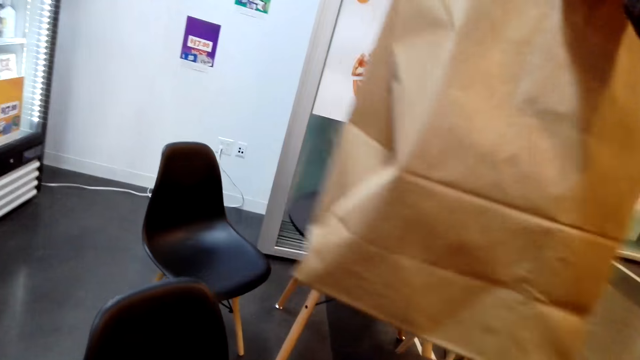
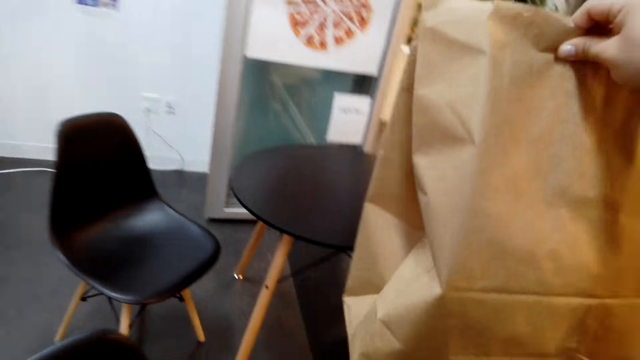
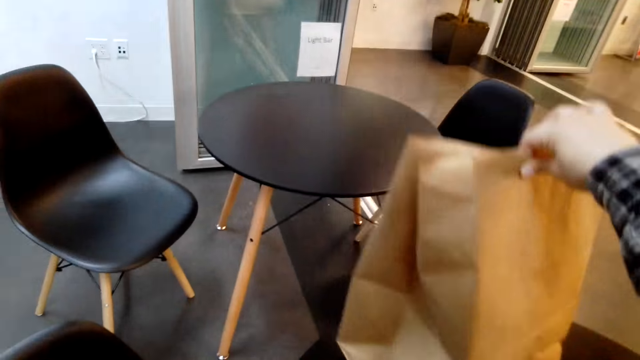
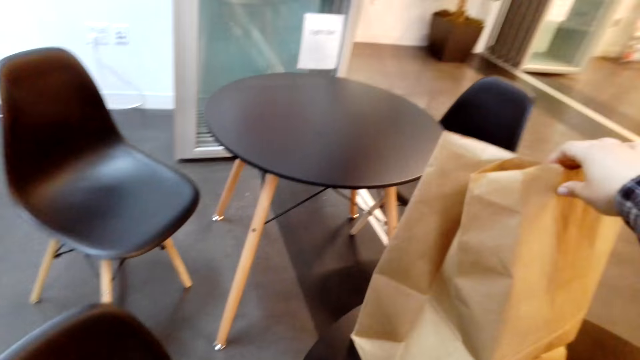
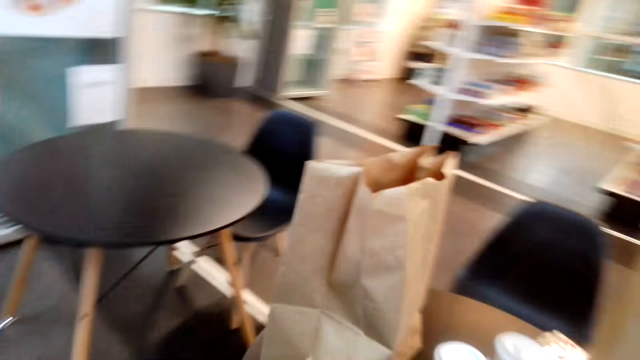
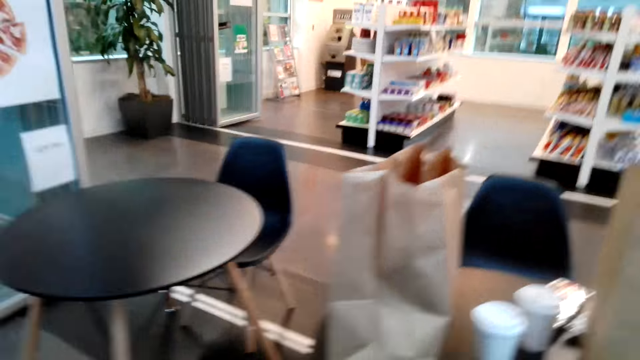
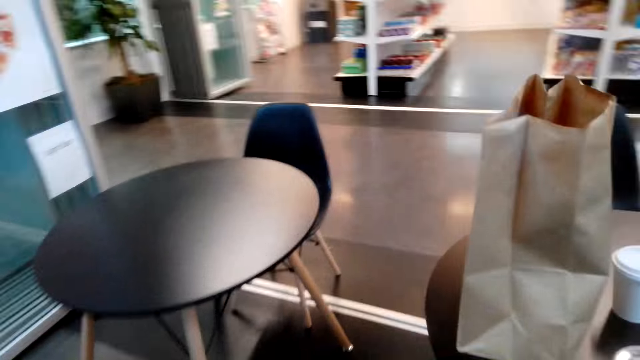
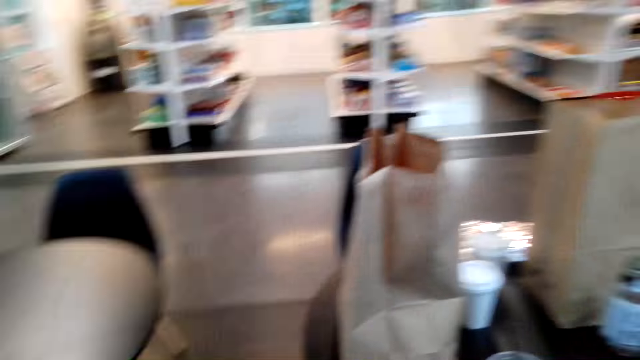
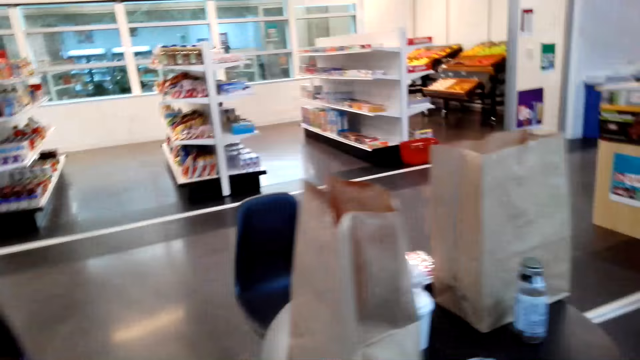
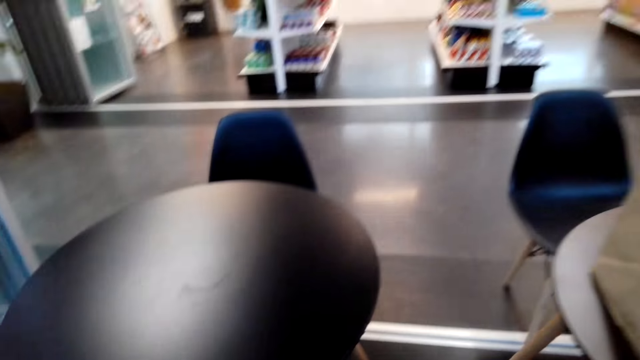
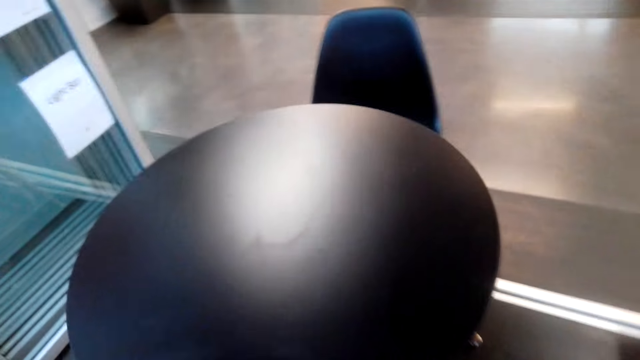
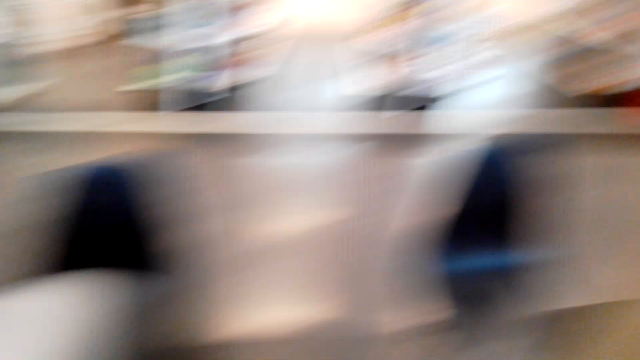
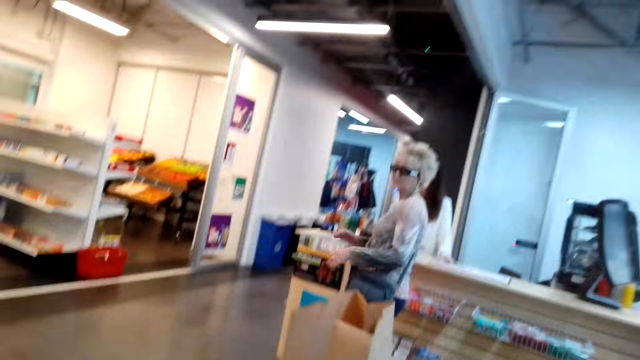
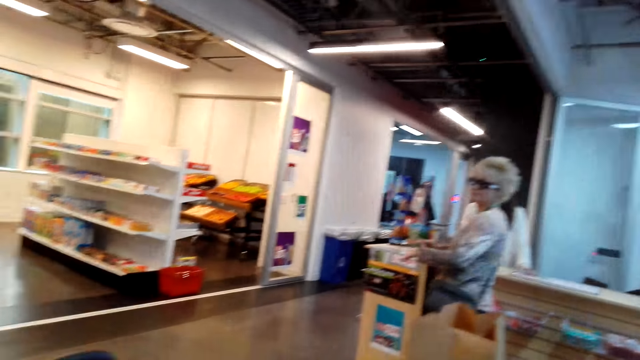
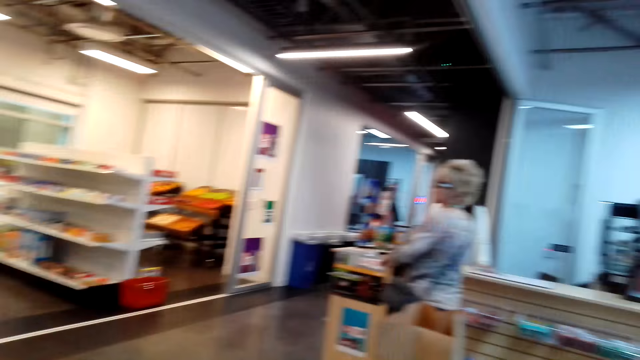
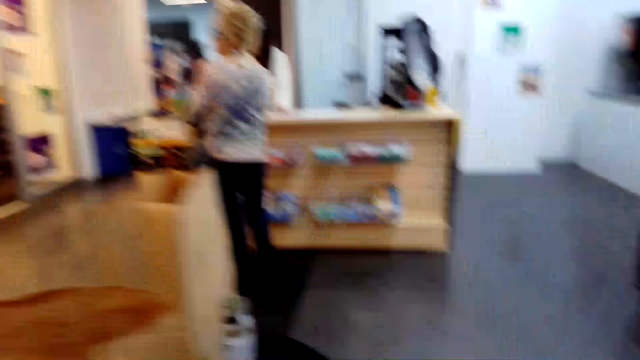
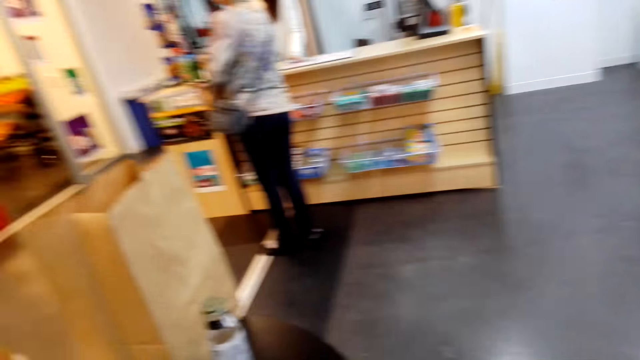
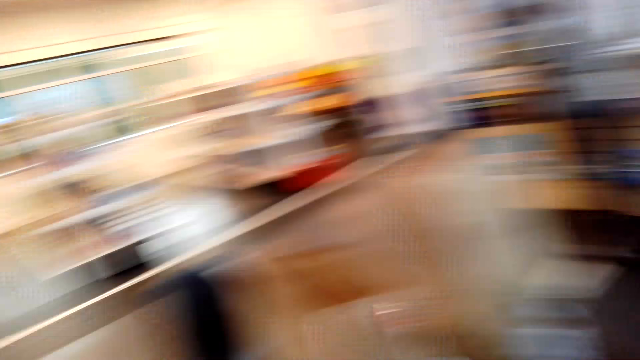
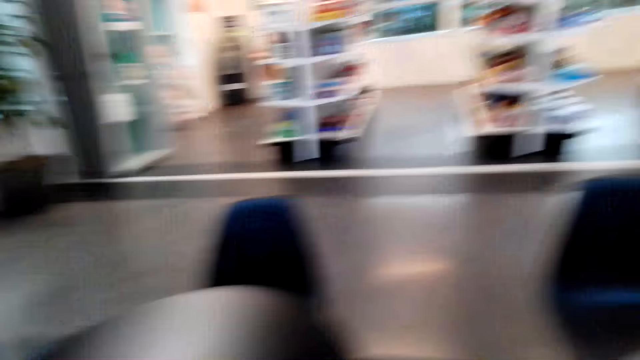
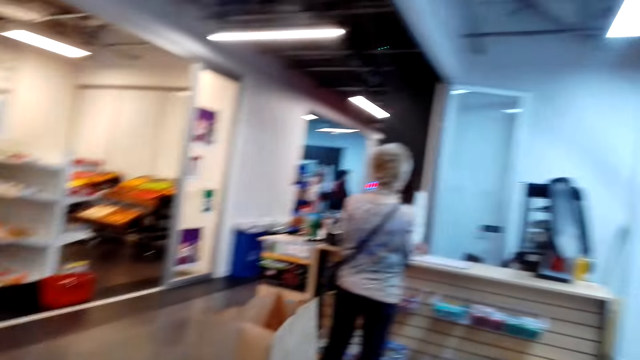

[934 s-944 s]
The camera wearer lifts the bag. They place the carrier bag on a table. They look around. They look at a woman. They walk.

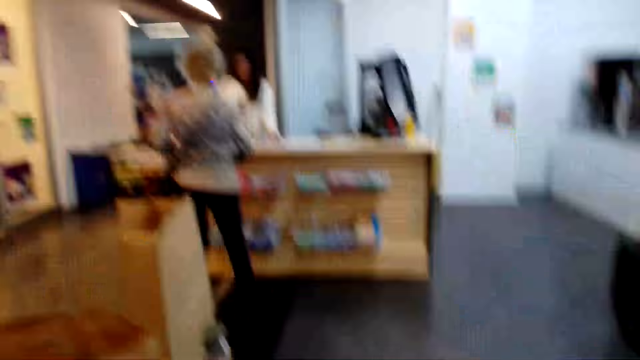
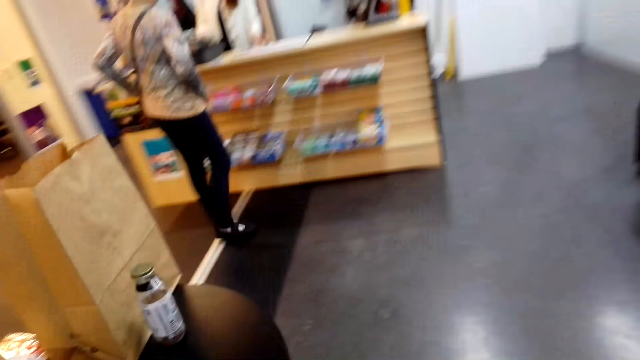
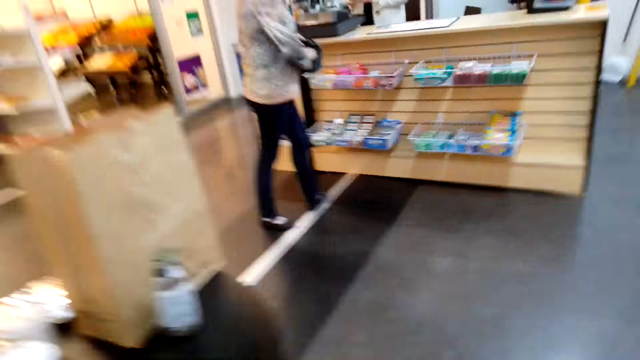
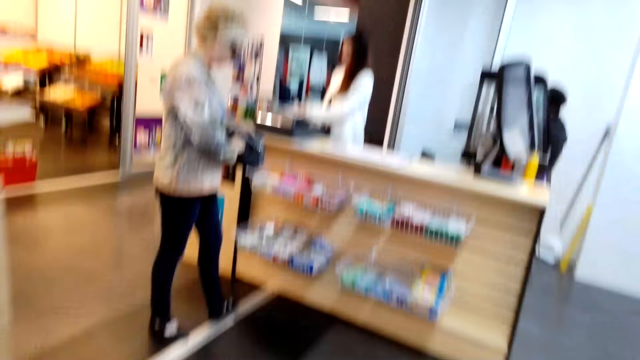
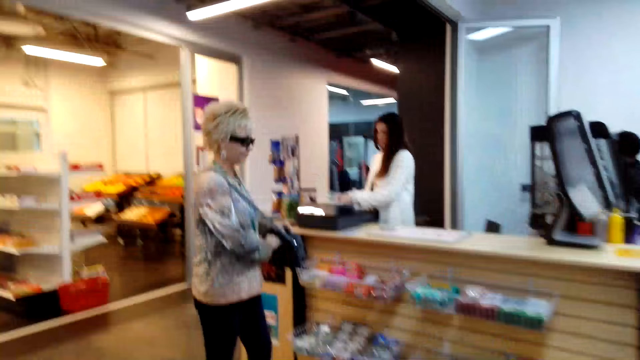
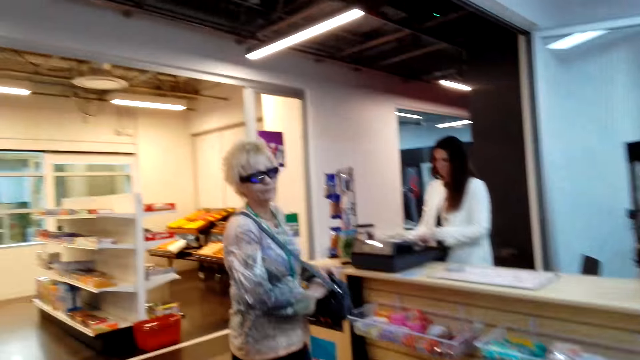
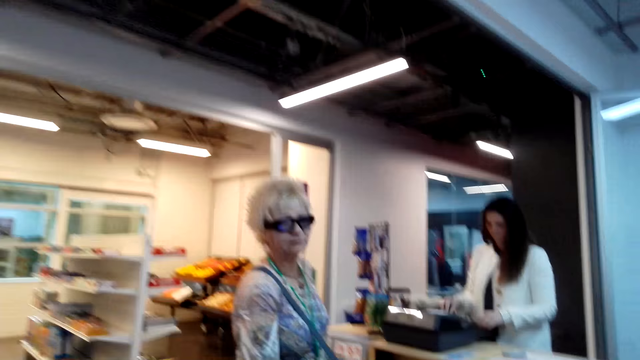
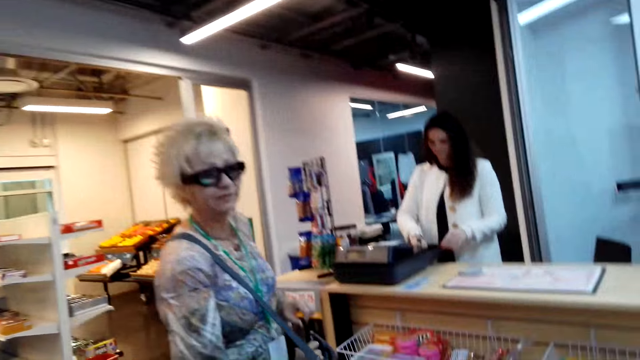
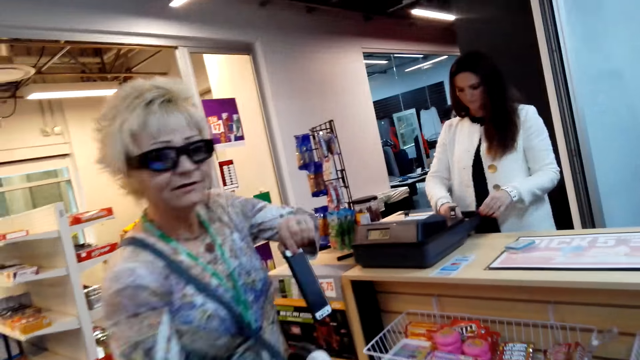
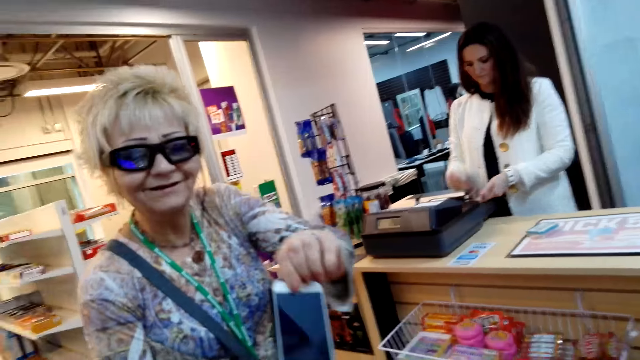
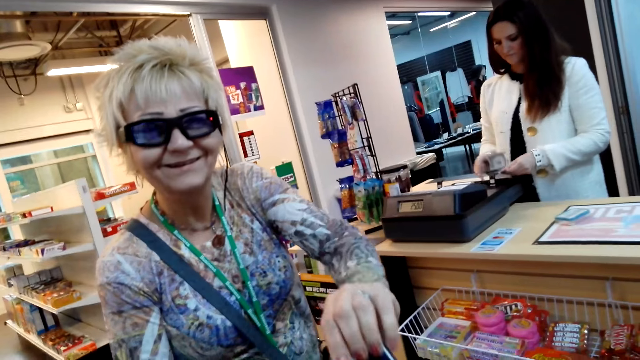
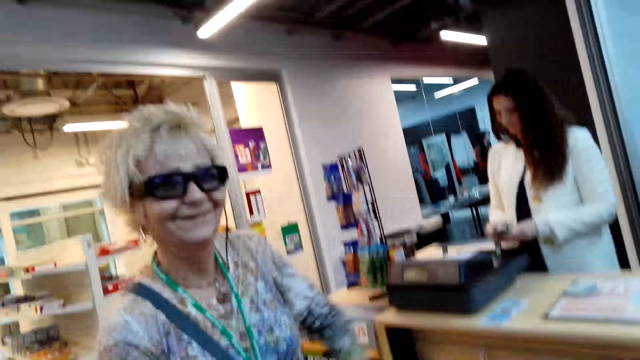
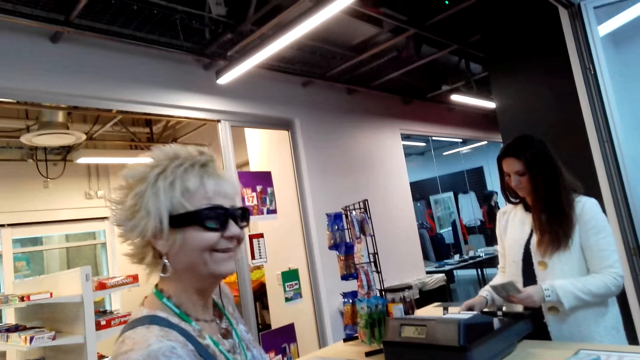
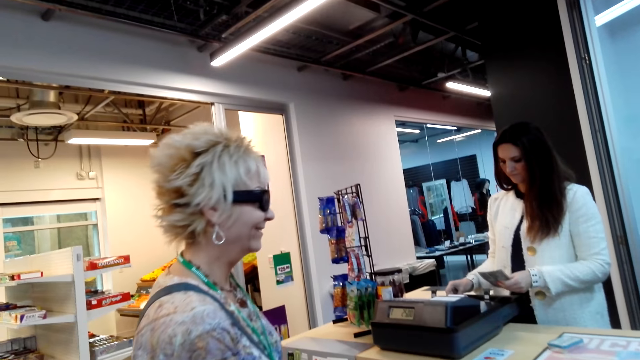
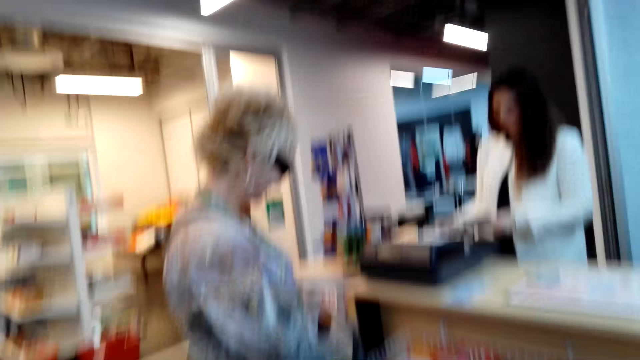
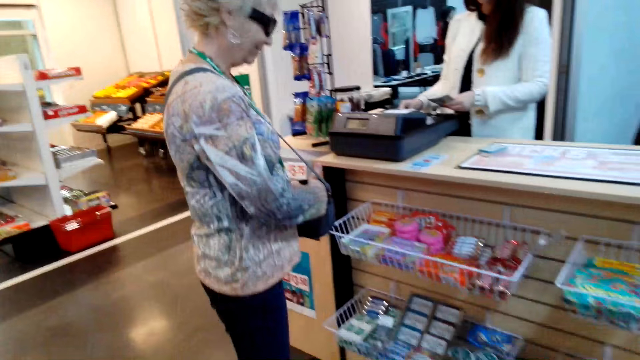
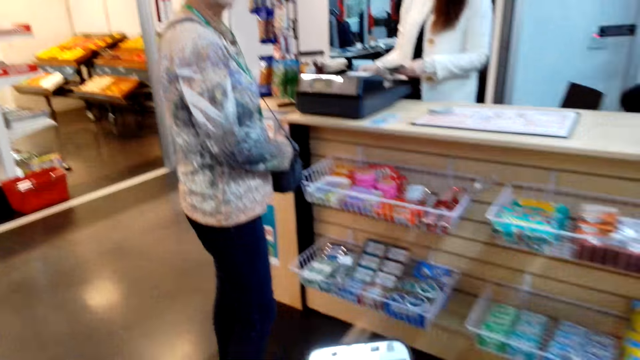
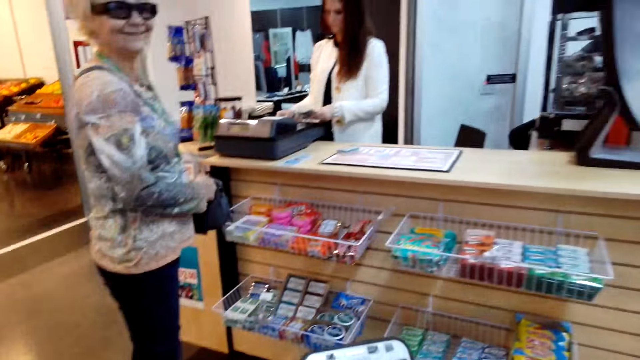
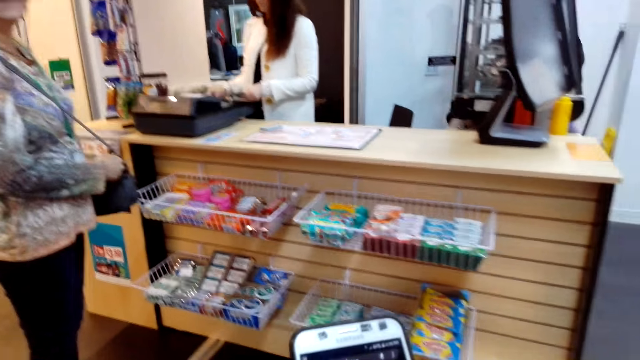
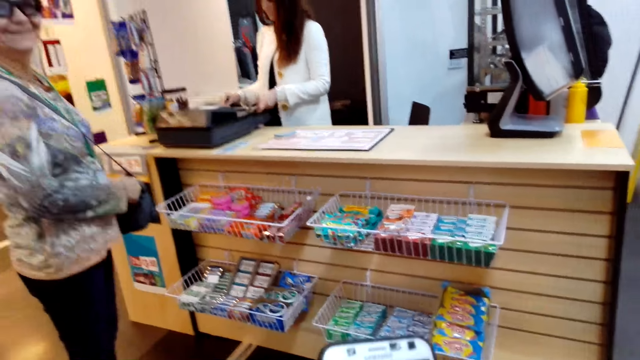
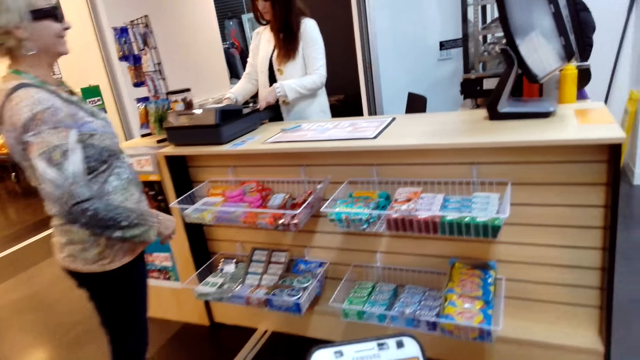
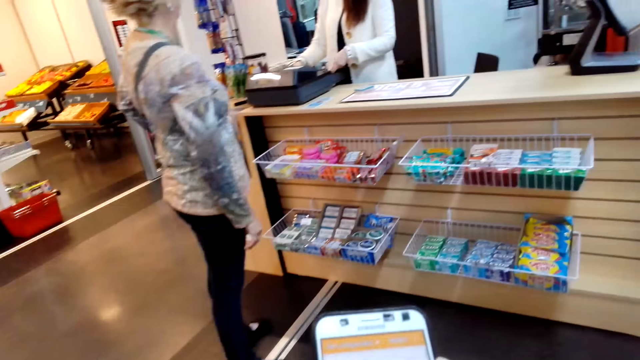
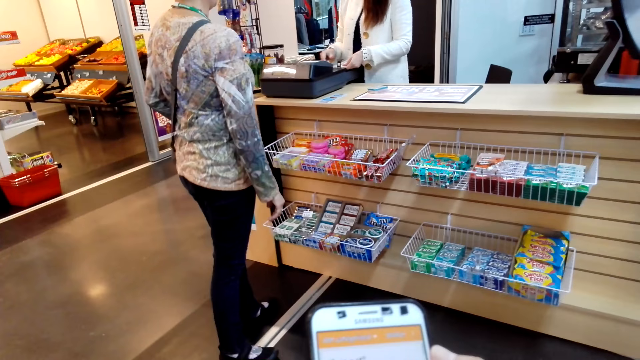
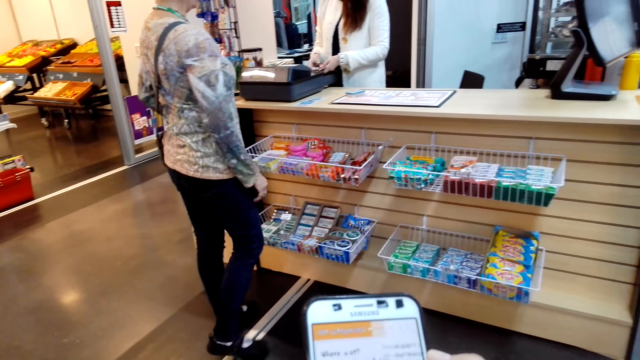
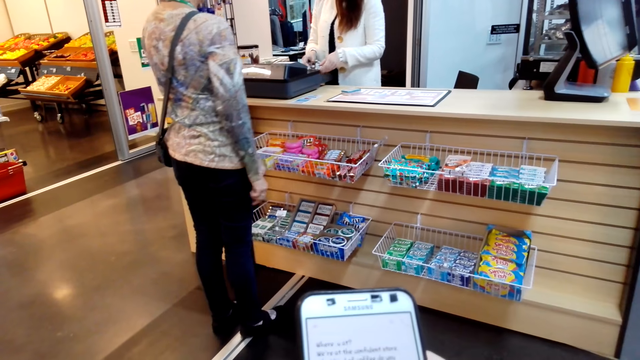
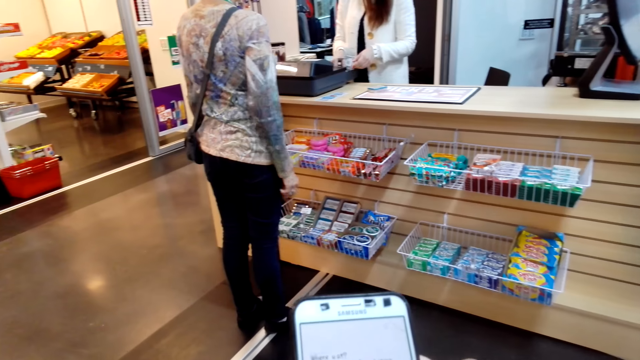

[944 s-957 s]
A woman moves. The camera wearer moves around. A cashier lifts a paper. A person holds a phone. The camera wearer takes the phone from the person. The woman moves her hand. The camera wearer operates the phone.
